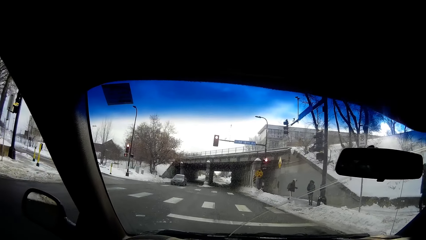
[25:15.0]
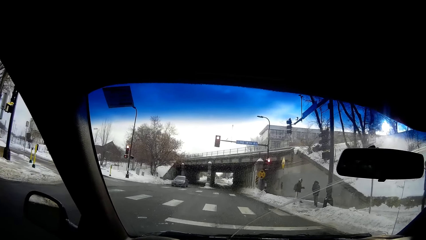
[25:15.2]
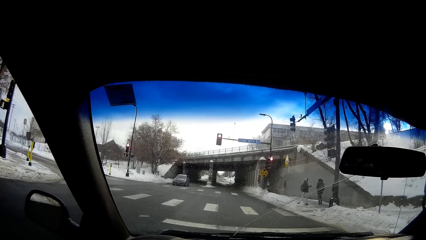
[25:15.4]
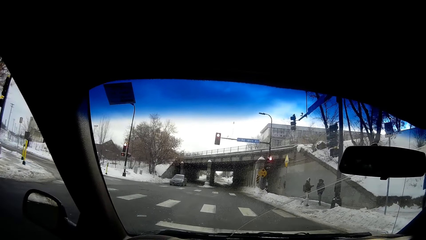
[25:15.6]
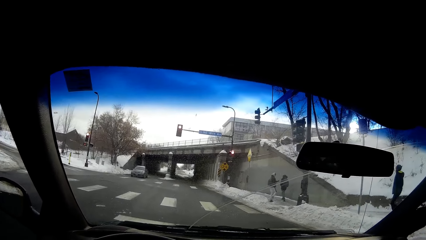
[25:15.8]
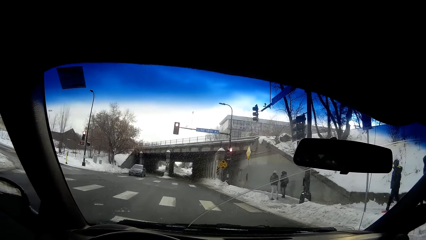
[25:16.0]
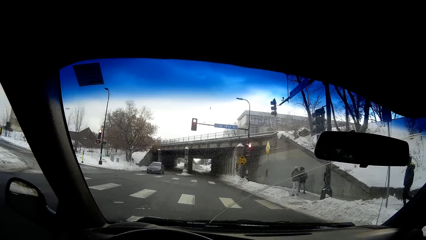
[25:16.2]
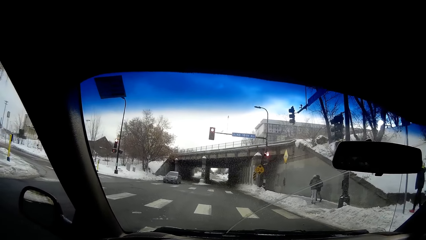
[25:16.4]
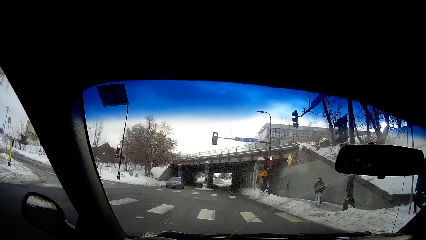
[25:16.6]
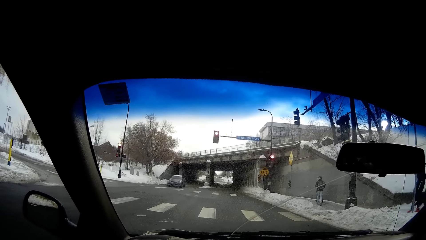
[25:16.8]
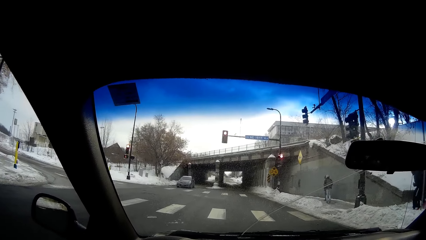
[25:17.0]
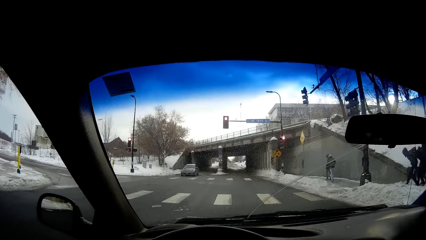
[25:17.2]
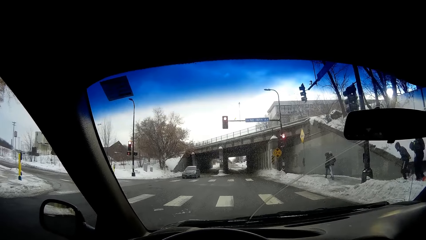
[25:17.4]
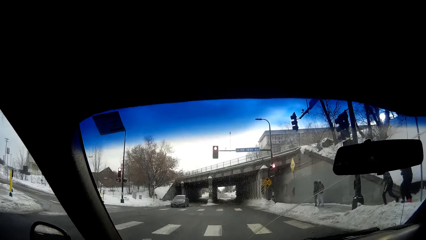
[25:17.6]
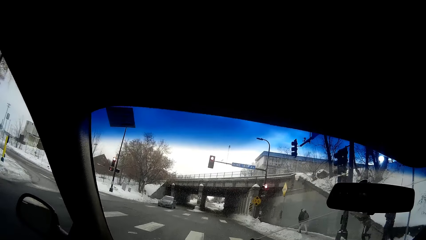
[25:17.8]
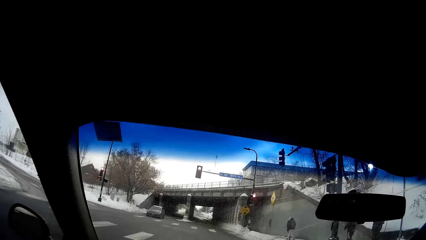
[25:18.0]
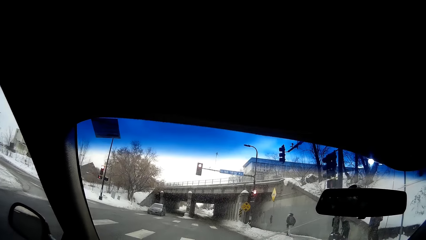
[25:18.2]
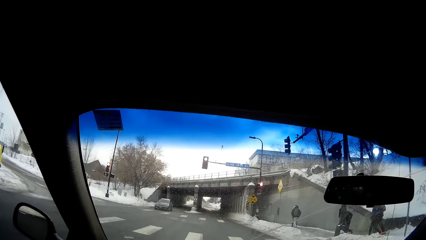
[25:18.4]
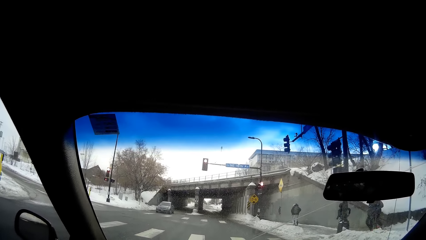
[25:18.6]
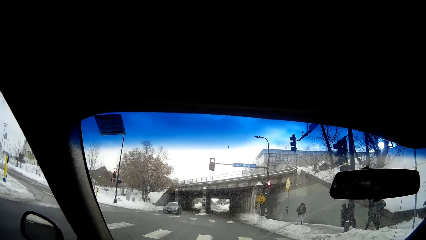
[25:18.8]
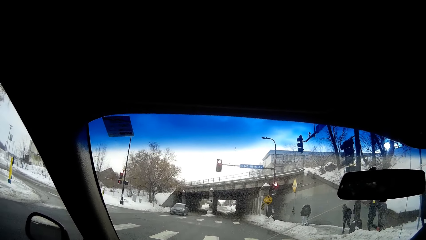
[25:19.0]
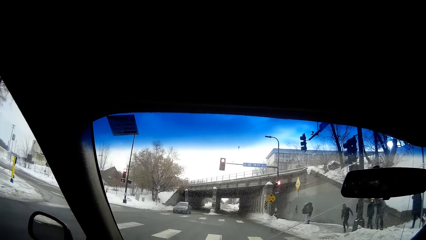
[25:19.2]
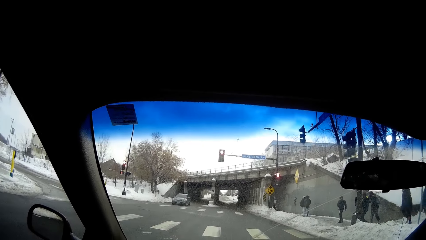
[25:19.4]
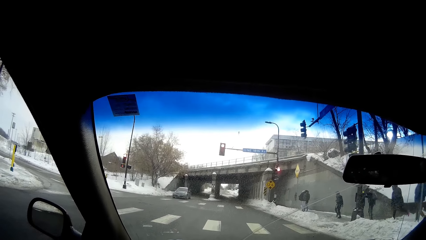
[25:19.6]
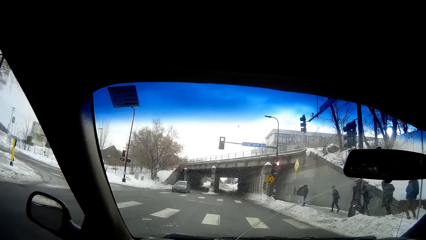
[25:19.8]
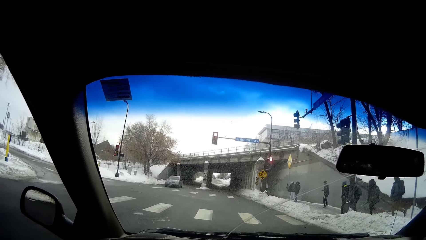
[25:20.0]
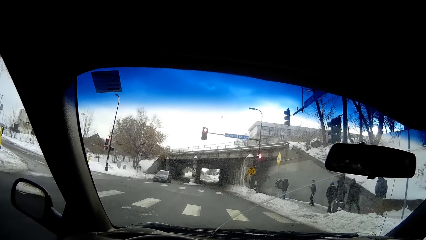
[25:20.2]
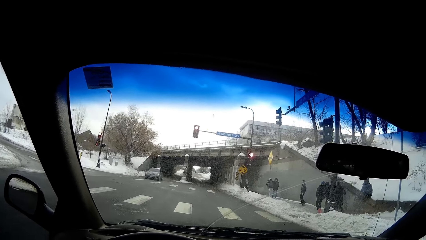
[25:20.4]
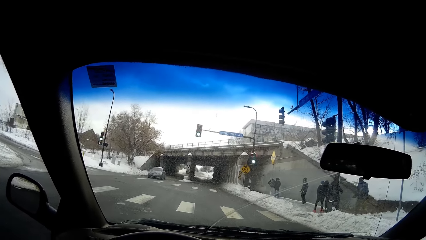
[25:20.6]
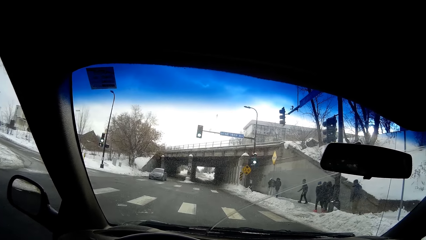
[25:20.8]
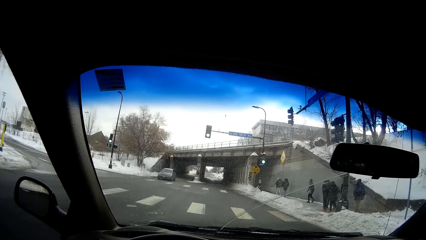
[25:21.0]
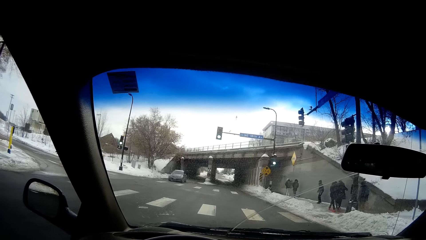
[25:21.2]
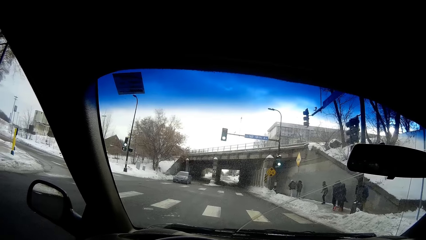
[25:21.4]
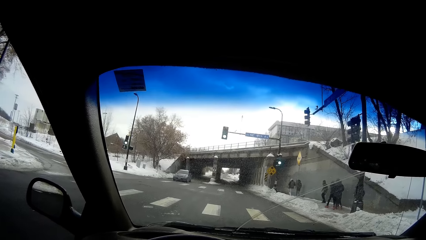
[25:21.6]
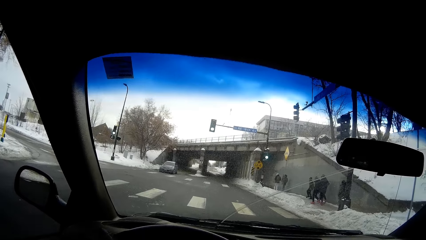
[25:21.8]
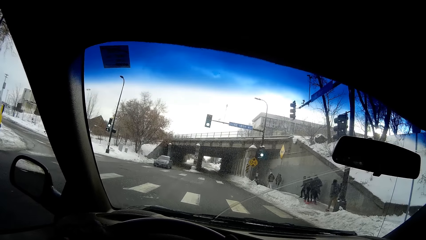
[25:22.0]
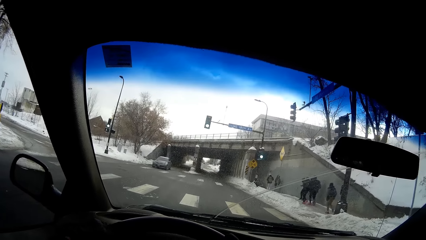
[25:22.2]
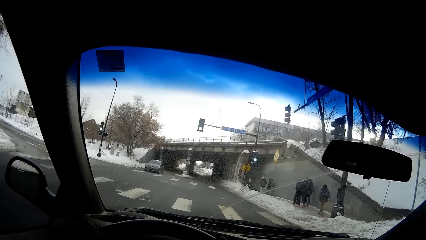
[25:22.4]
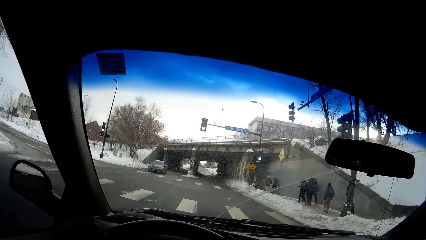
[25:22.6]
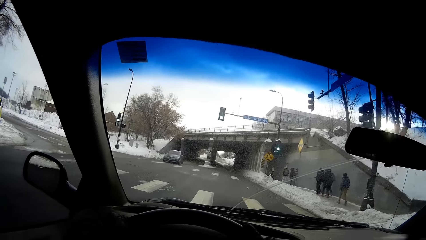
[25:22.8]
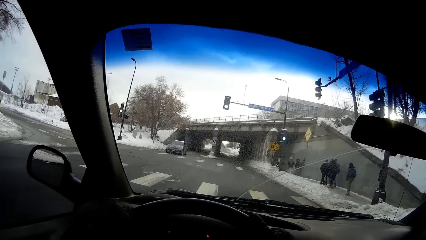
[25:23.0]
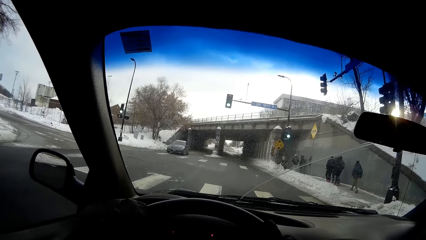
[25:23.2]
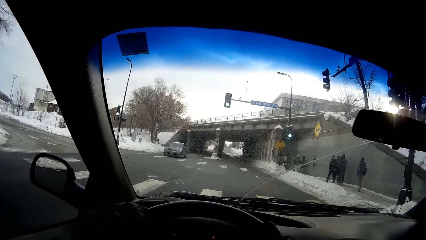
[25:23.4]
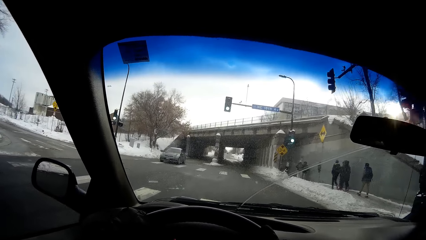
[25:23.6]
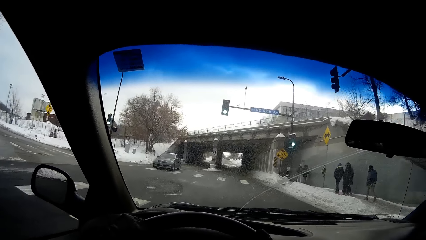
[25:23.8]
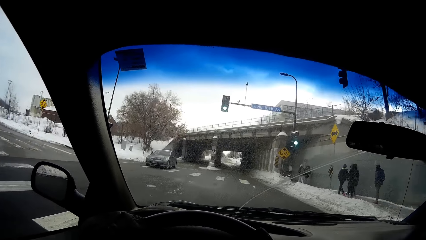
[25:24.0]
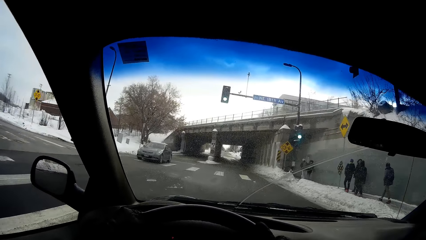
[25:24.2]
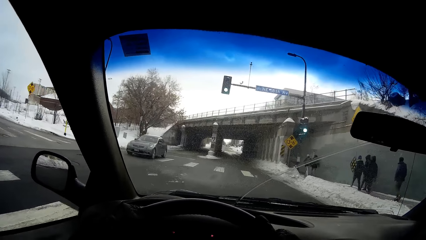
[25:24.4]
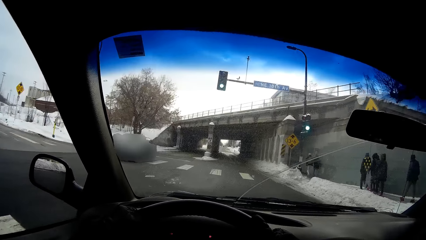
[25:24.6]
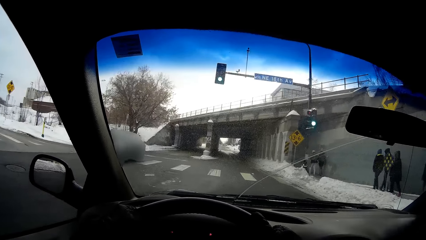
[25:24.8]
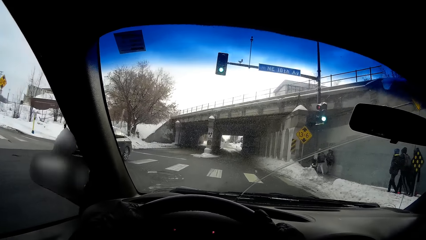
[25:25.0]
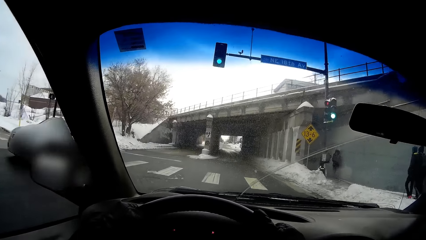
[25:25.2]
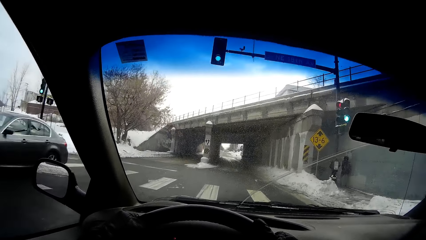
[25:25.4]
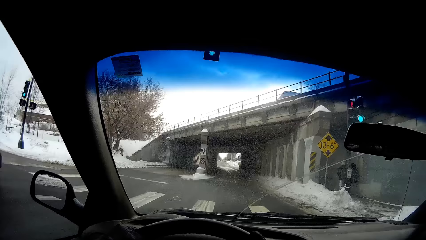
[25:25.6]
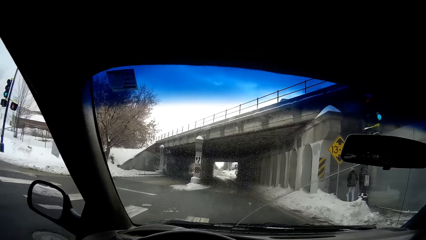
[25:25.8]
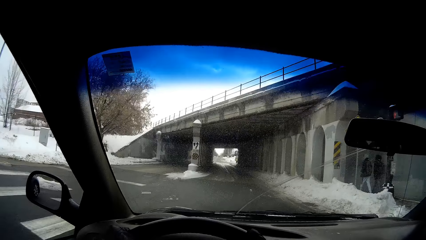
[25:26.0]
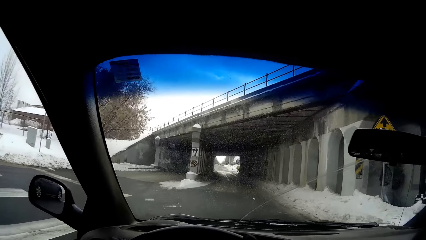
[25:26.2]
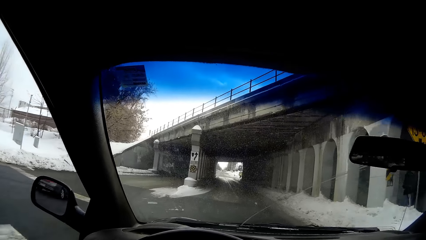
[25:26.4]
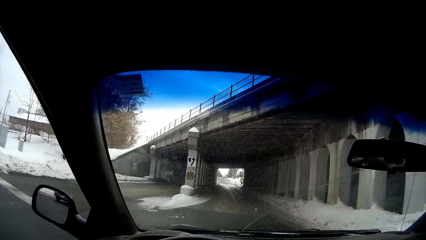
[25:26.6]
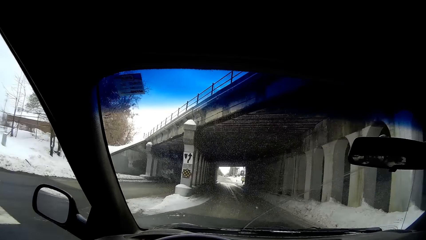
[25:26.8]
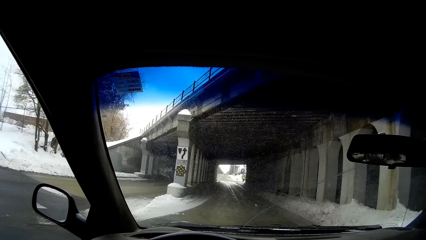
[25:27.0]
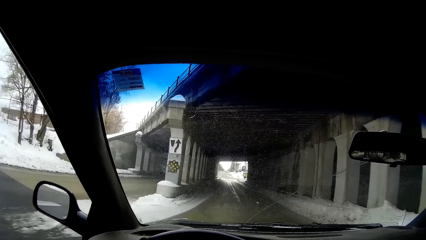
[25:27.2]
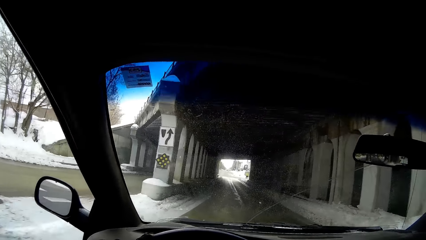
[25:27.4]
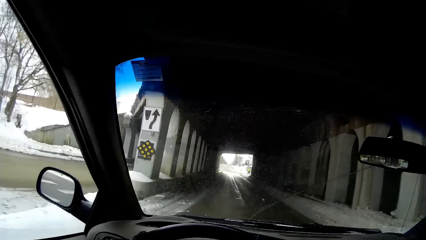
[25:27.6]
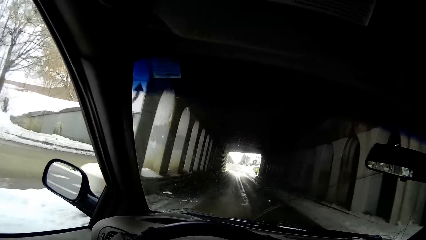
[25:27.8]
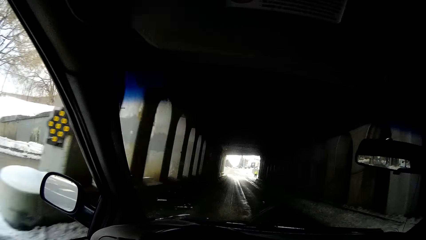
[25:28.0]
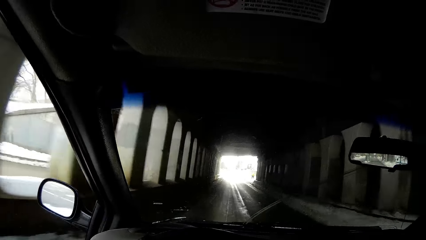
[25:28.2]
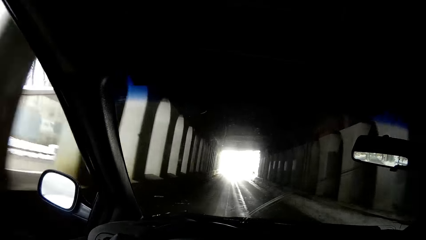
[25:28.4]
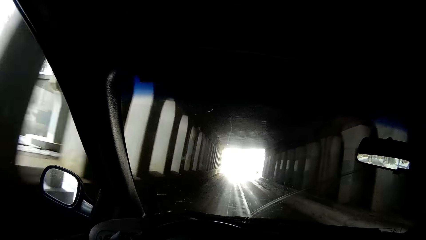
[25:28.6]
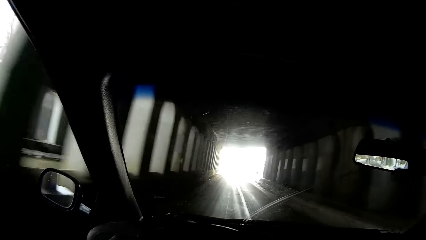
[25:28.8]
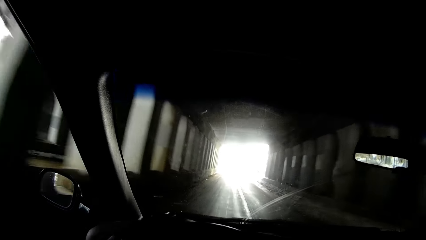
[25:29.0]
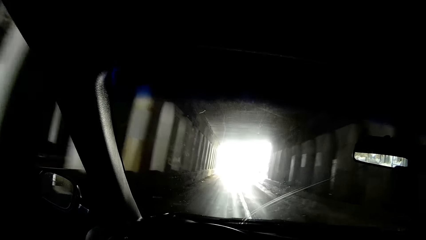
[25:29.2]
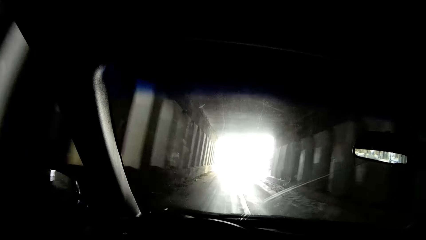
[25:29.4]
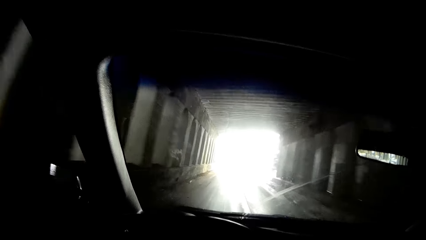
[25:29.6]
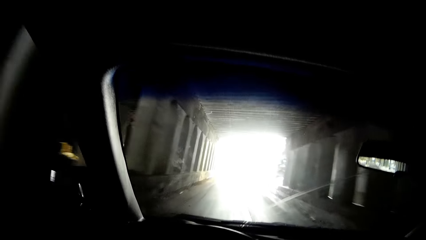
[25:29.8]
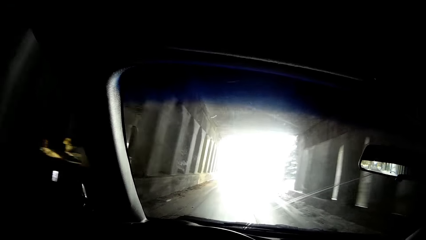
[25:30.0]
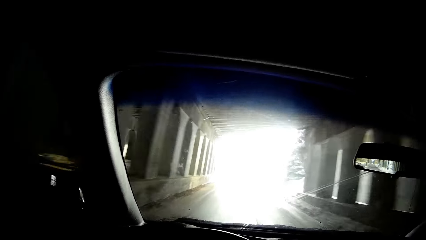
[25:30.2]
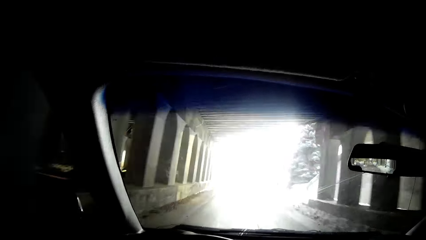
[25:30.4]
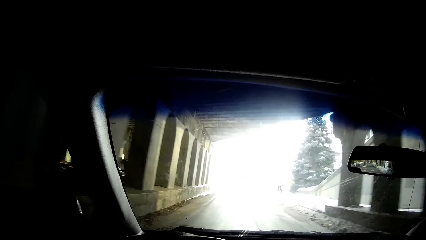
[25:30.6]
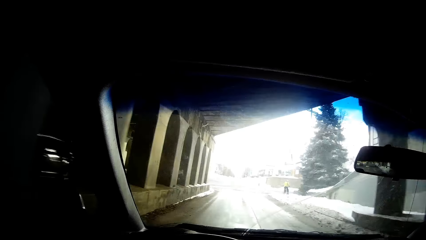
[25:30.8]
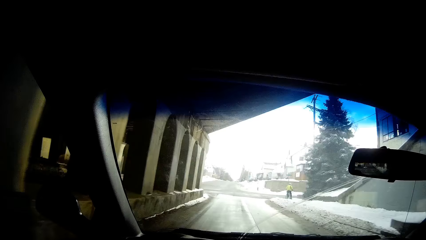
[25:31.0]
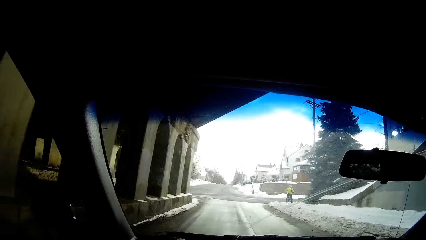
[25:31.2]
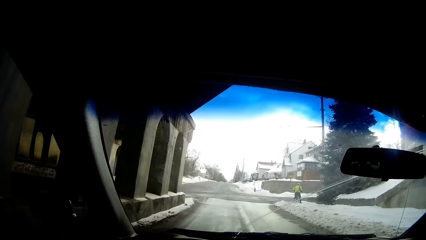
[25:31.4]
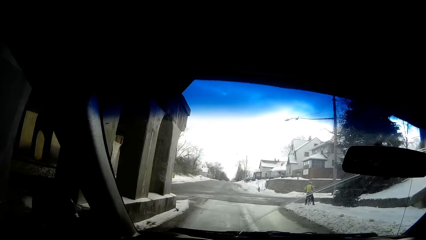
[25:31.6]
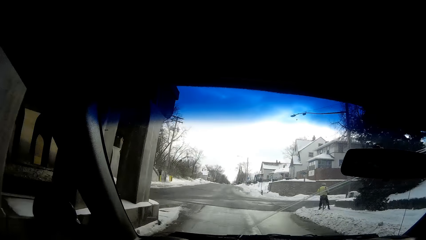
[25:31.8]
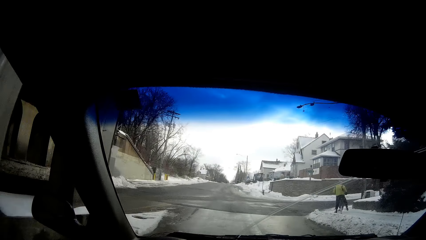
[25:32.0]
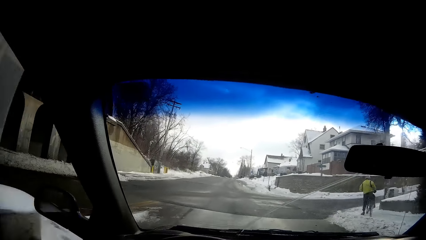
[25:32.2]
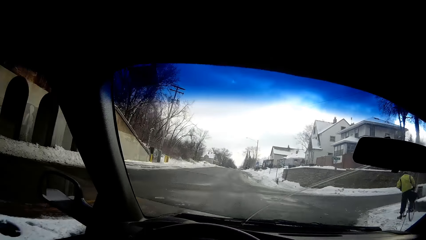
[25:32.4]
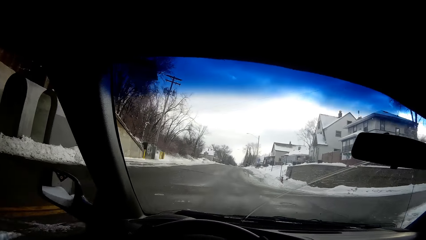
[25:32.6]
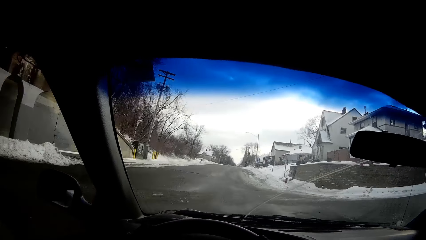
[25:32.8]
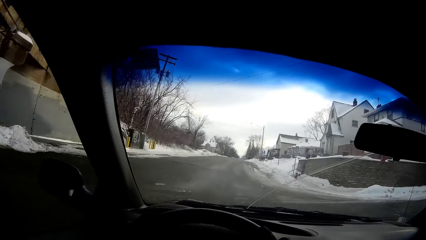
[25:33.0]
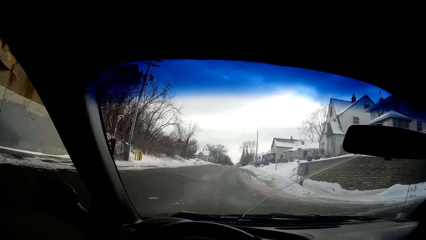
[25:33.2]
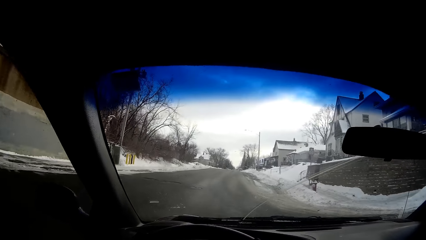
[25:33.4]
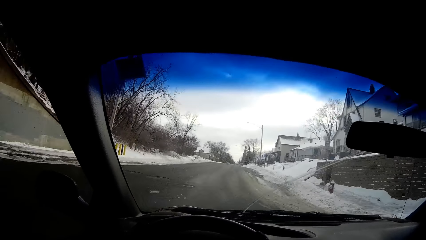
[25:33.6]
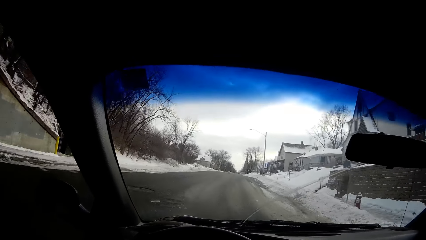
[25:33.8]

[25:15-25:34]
The camera wearer stops the car along the crosswalk. They drive past a black car on the road. They drive past a black car on the road again.
